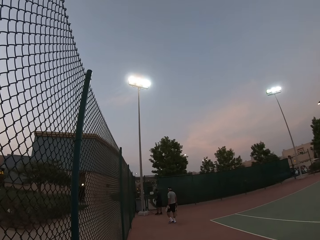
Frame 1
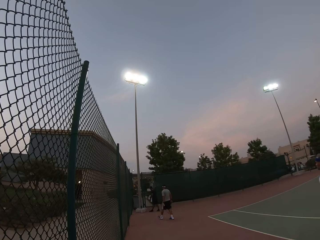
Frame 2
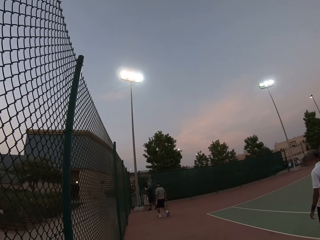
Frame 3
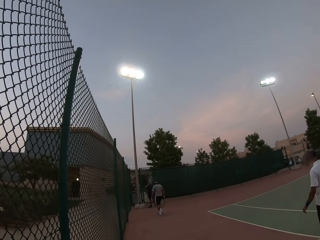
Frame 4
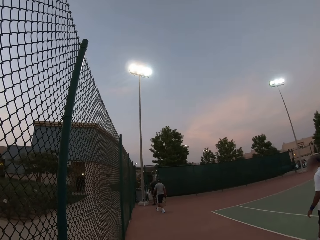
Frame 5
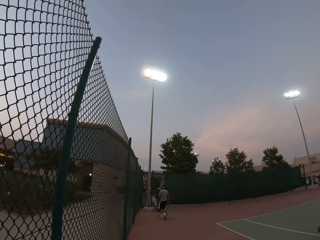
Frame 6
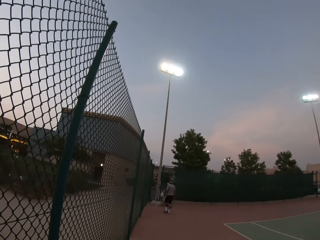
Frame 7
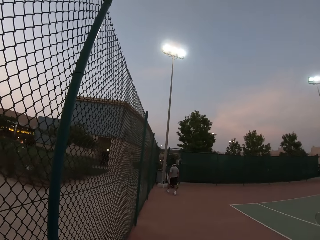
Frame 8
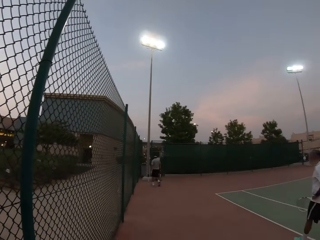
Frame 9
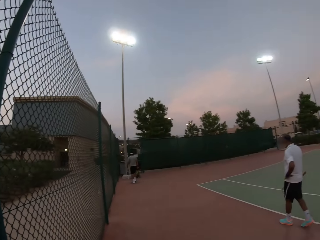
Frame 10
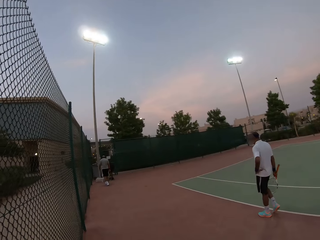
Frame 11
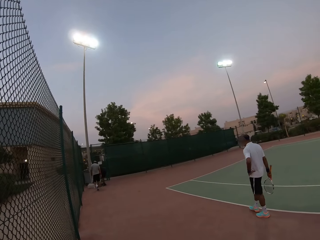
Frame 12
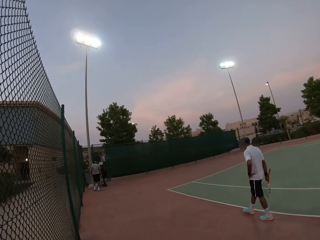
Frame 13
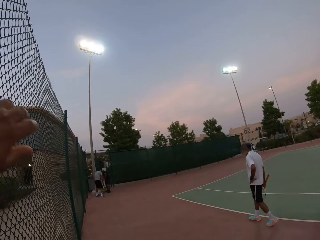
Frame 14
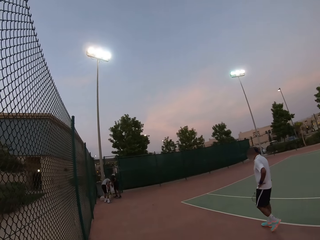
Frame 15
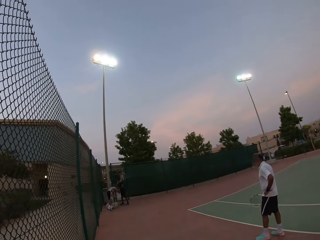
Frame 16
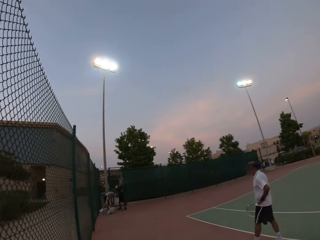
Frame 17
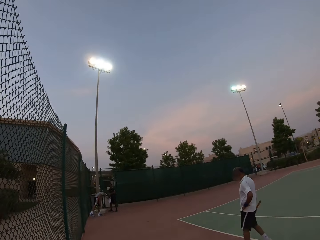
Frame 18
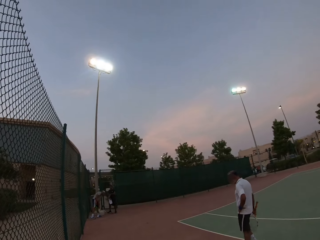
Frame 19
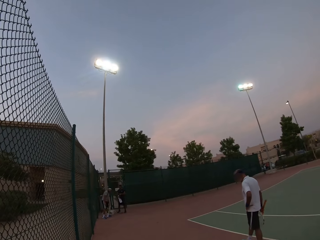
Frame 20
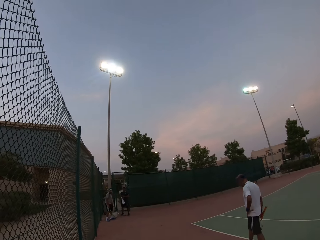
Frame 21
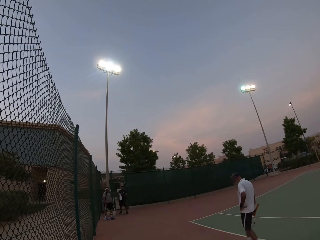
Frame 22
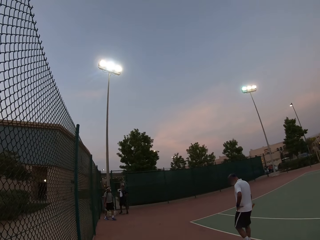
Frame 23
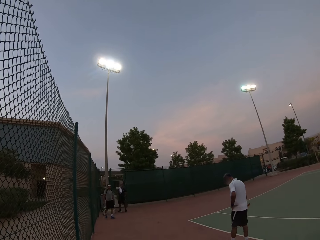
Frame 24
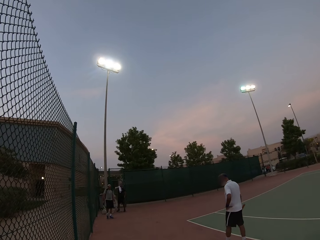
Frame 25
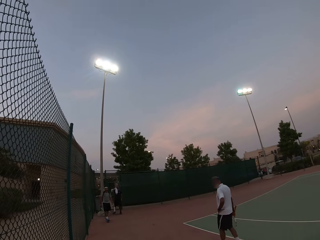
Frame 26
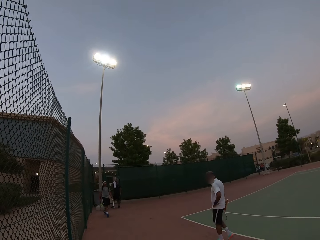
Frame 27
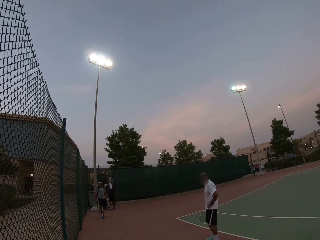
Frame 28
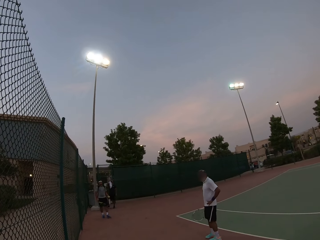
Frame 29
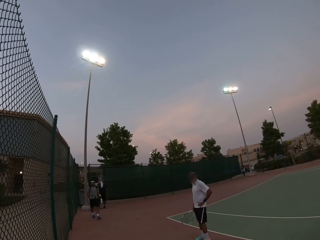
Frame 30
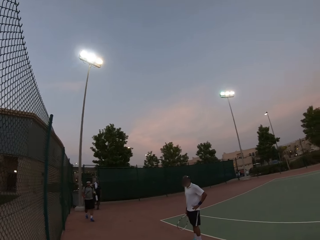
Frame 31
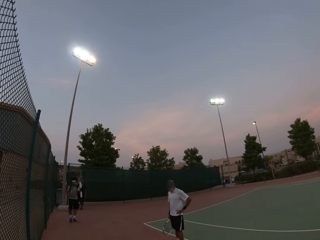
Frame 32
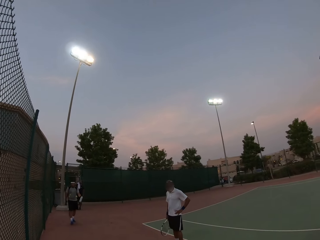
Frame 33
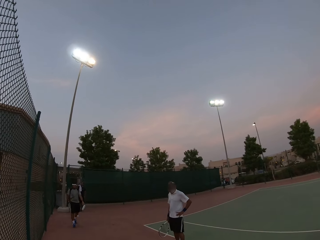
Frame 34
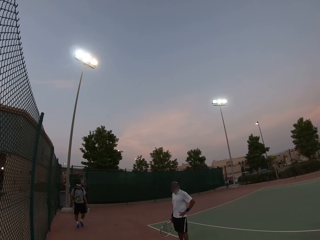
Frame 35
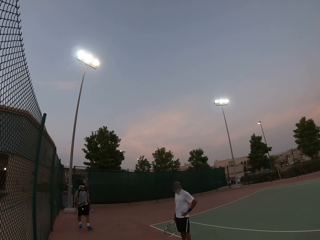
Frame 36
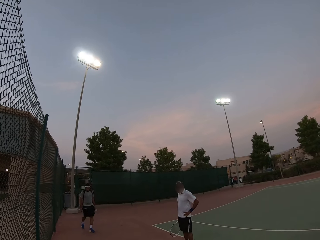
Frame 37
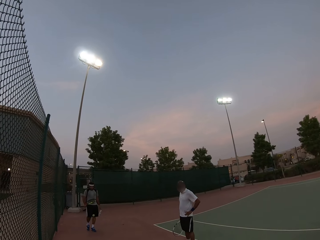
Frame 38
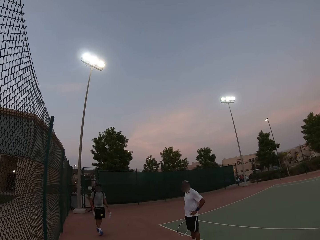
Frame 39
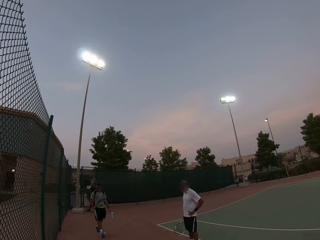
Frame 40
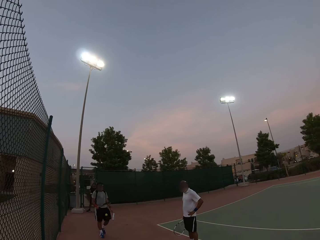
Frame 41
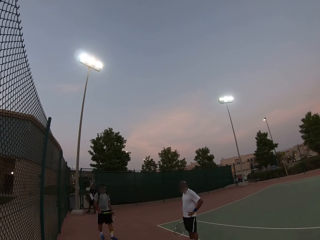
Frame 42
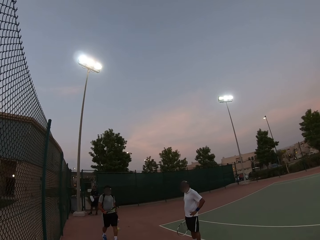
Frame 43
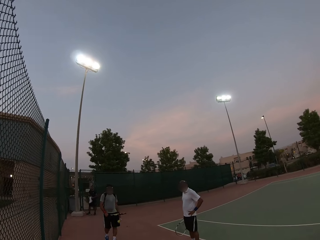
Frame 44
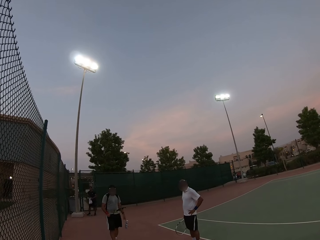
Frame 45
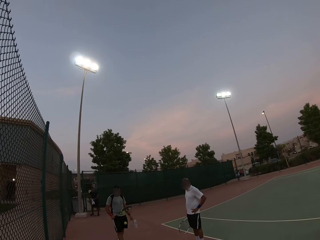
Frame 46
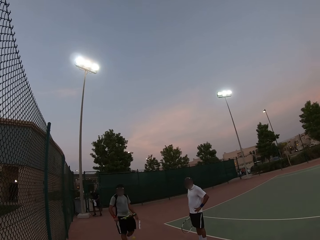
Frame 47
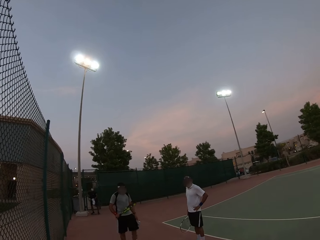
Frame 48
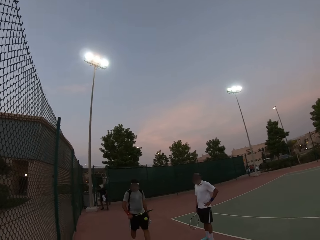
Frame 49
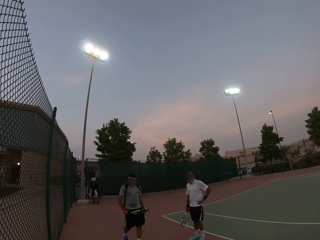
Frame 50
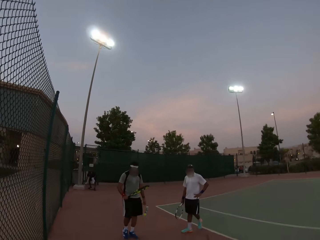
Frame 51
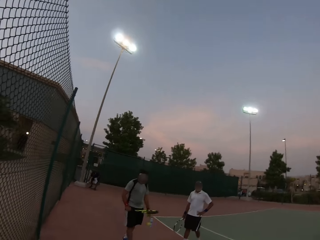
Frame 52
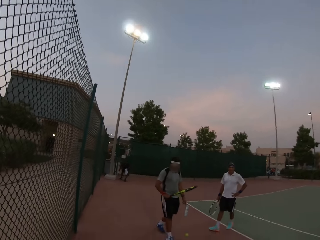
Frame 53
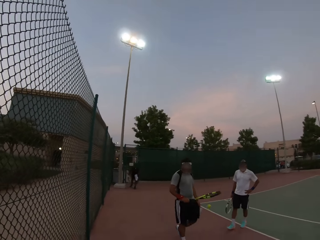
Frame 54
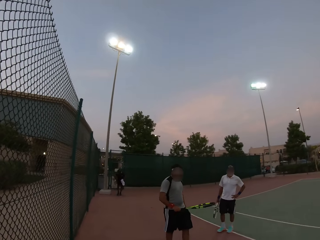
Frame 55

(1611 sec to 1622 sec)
The camera wearer carries his hands. He moves along the pitch.

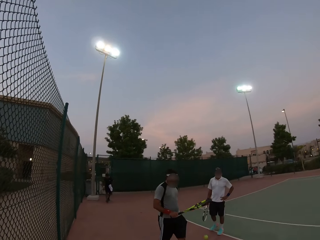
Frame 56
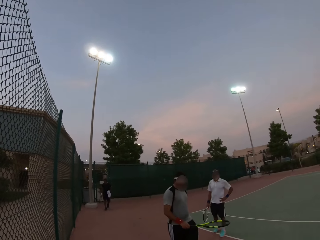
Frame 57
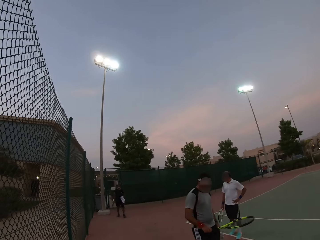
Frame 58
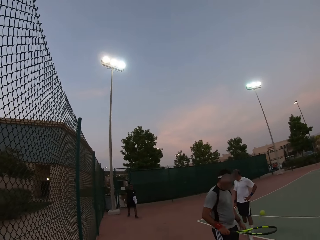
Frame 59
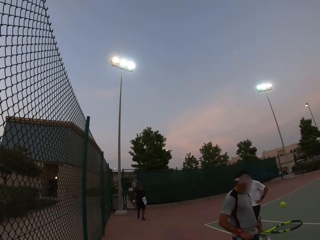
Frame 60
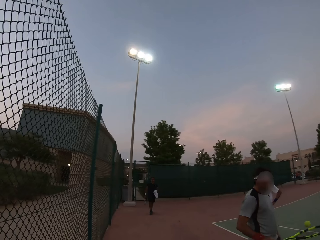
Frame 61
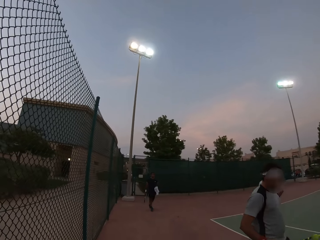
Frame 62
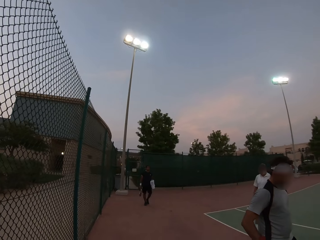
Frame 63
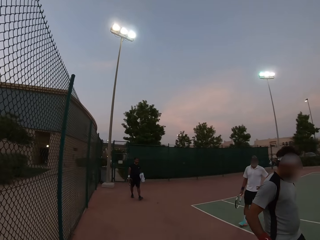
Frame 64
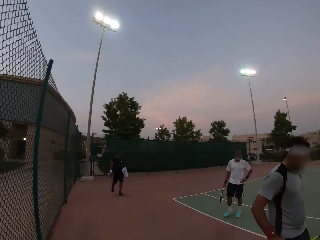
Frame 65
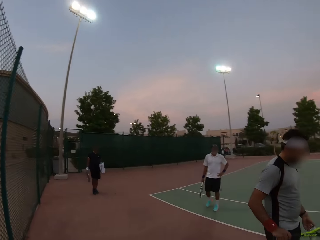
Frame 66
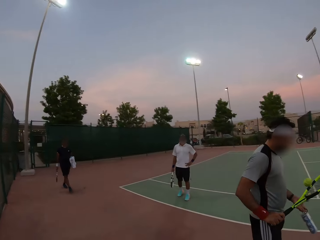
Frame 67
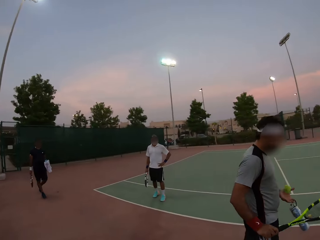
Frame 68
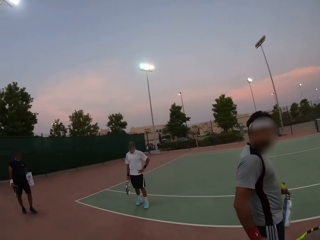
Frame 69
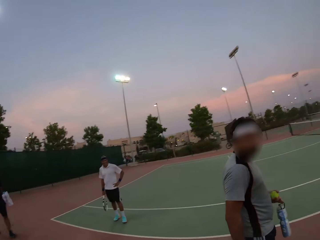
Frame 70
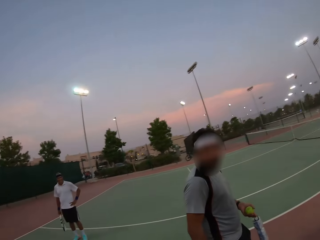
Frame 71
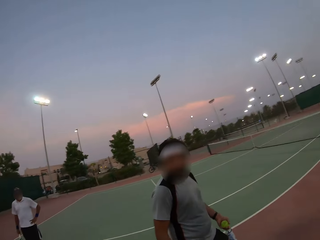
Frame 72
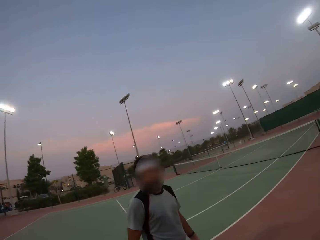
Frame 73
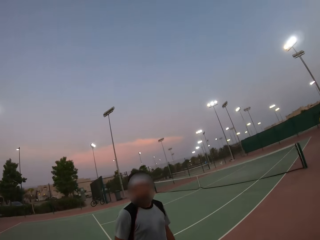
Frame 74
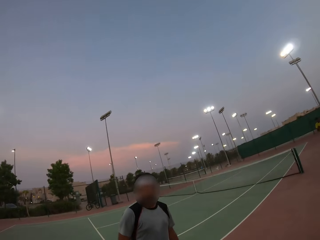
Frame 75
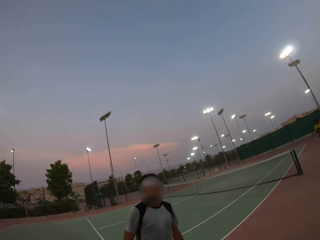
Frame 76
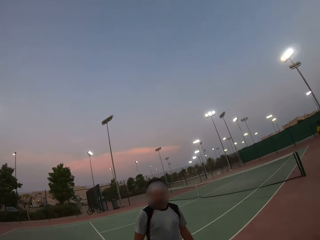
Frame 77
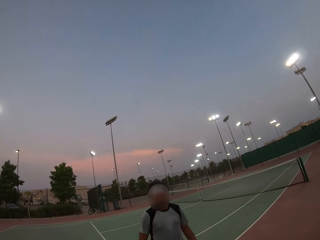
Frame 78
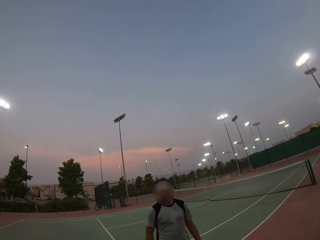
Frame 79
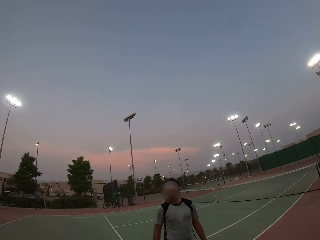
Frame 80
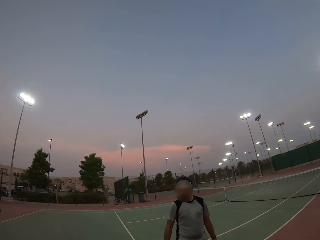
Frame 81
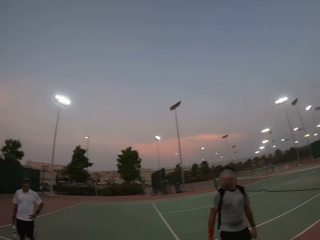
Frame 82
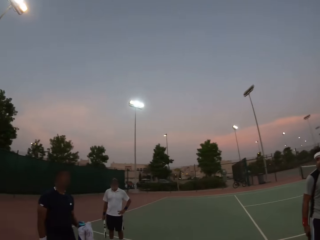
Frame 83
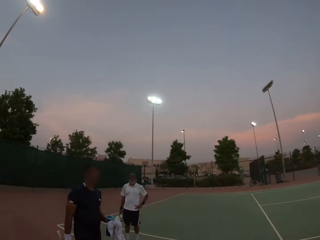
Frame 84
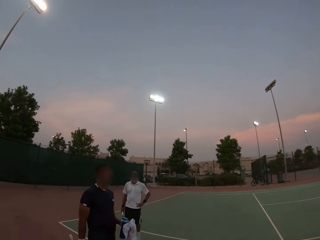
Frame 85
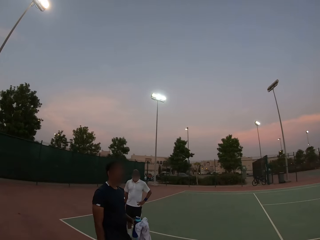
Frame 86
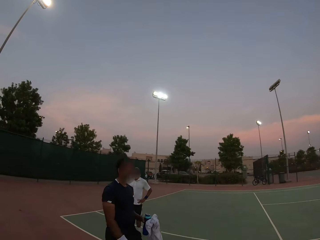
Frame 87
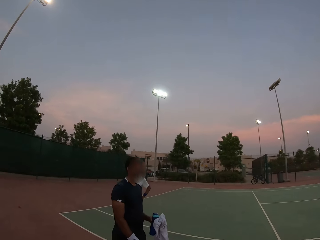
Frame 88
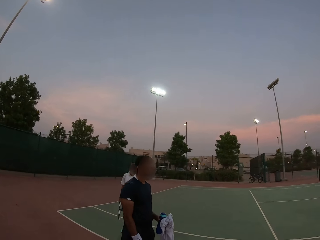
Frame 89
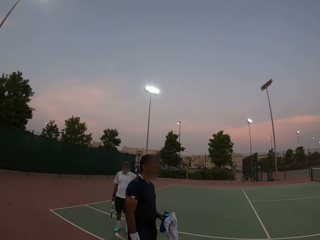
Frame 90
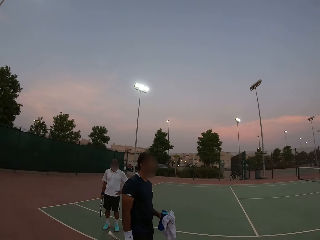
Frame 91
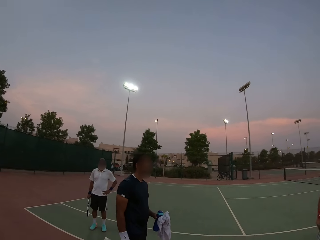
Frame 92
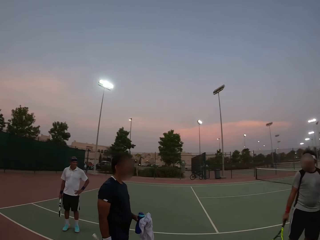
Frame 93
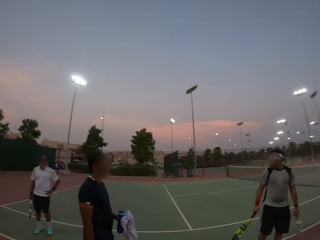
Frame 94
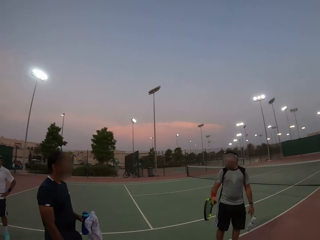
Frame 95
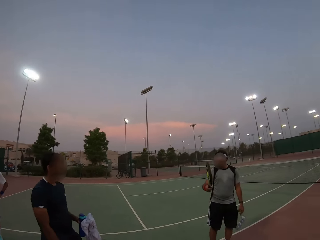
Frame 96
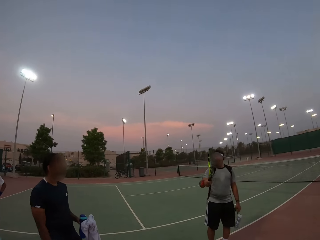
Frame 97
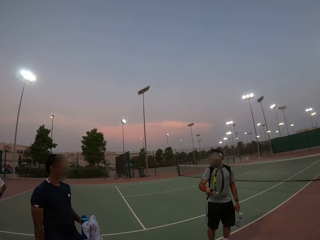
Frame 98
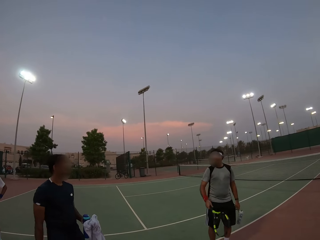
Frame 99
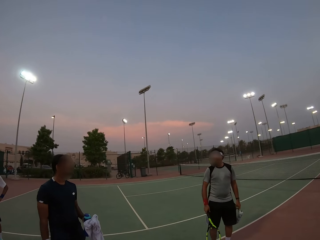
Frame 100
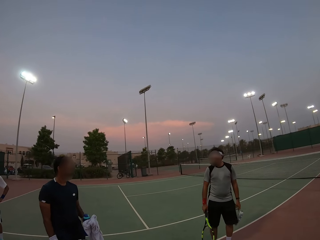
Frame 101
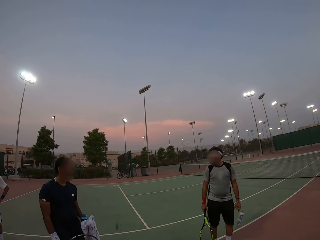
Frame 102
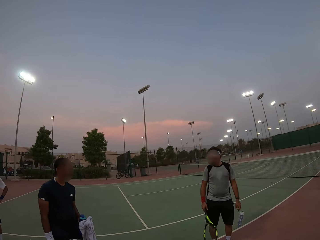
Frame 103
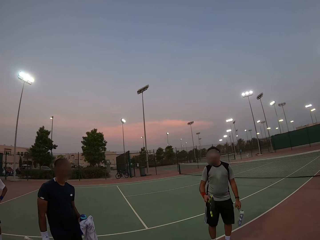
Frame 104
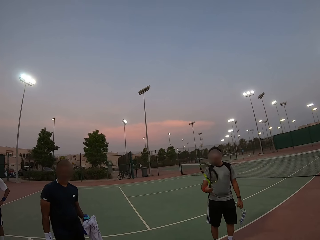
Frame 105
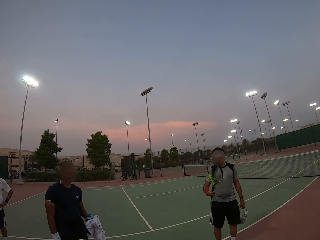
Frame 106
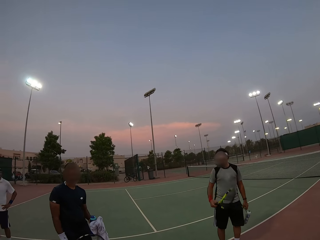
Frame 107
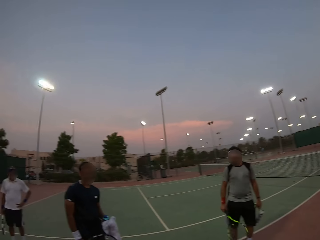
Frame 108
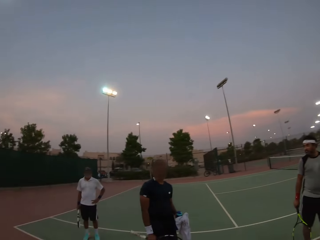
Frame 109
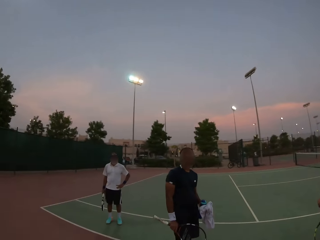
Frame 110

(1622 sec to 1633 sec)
The camera wearer watches the match.
